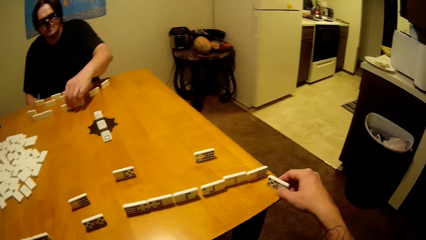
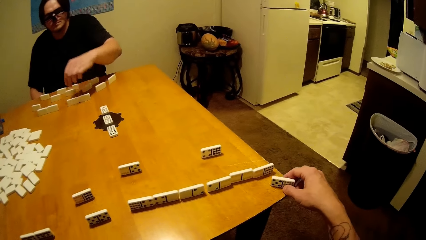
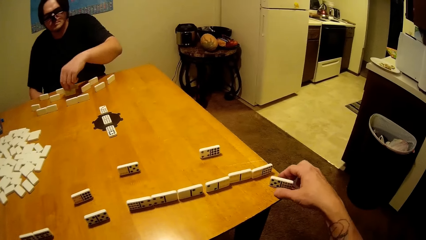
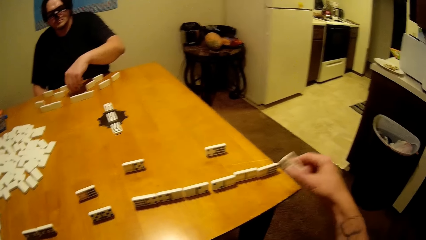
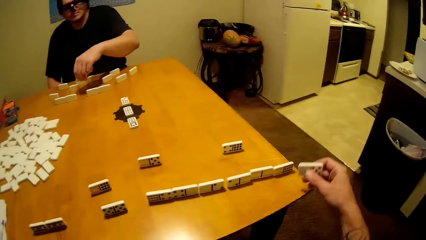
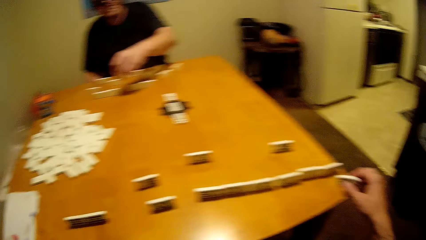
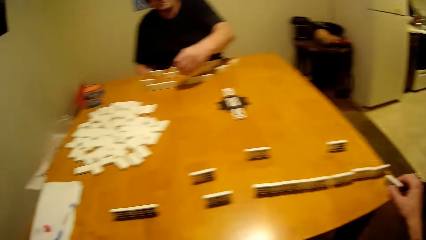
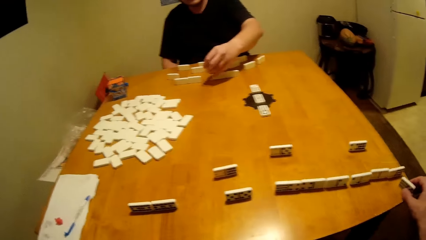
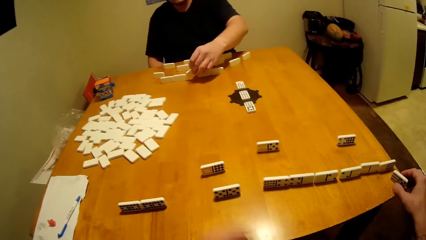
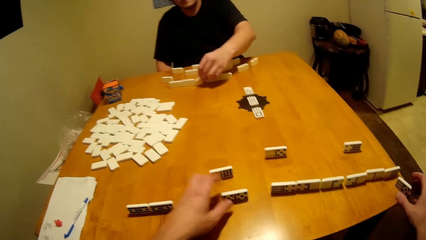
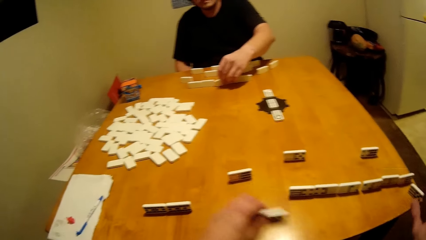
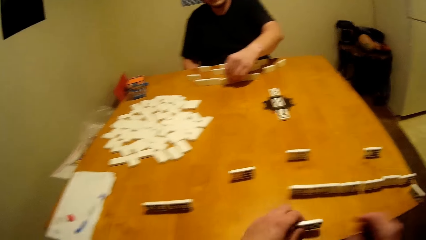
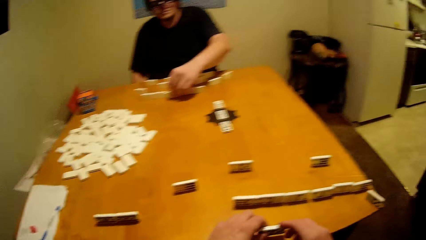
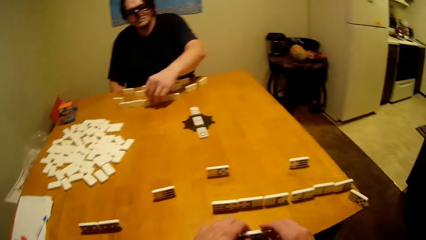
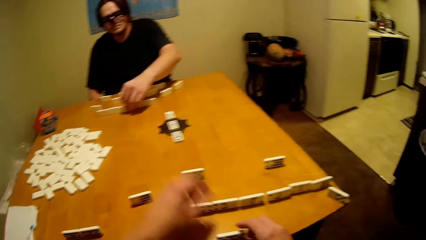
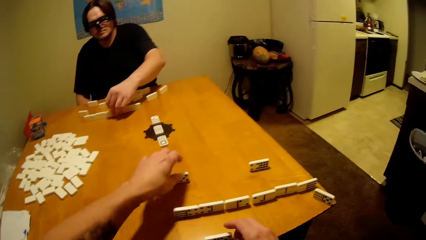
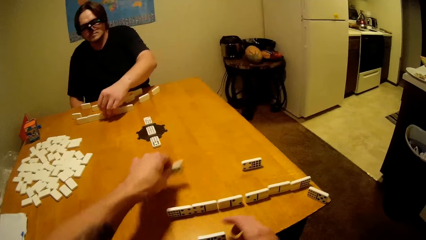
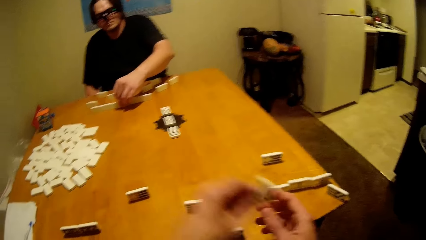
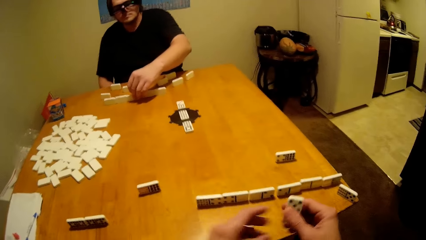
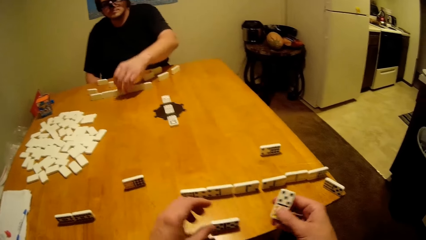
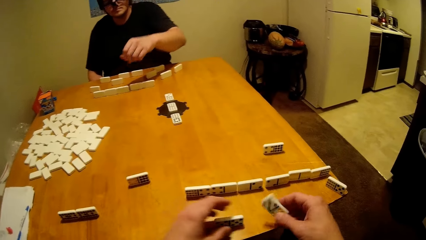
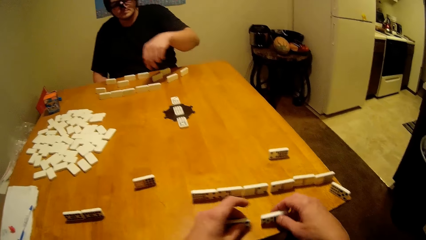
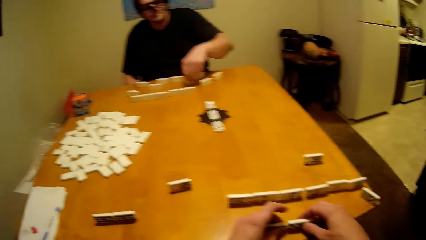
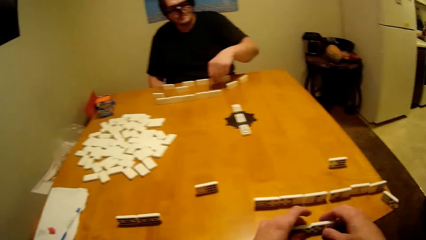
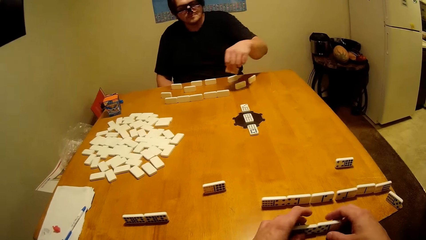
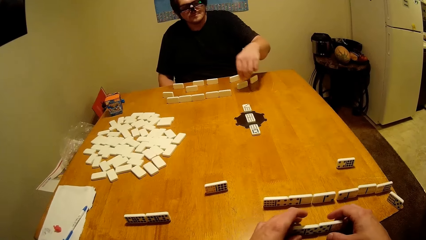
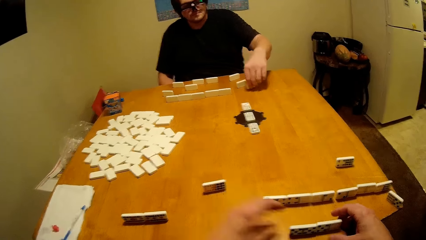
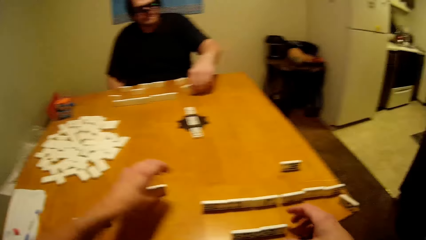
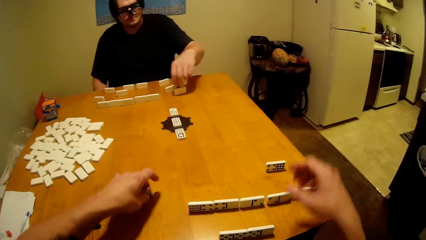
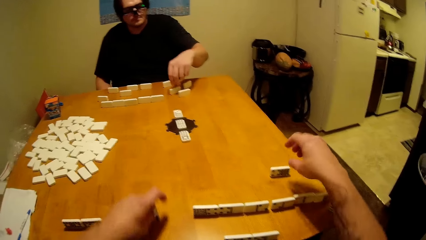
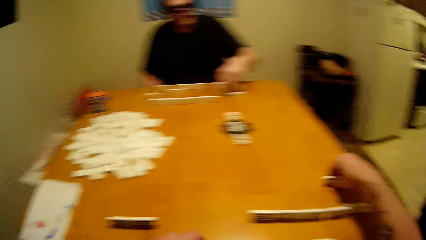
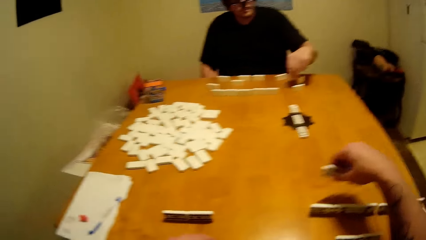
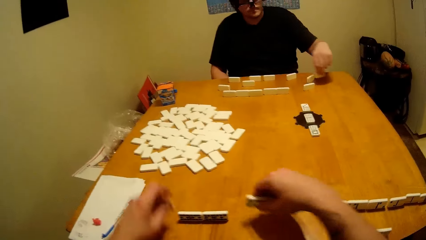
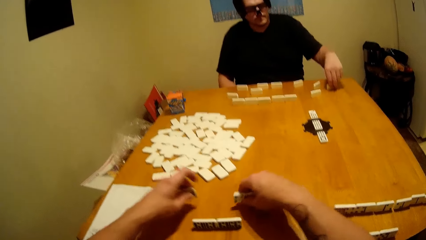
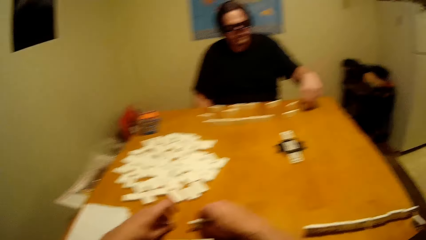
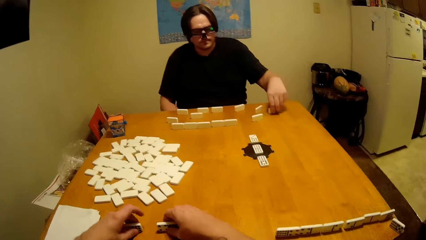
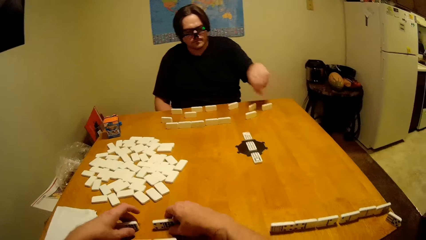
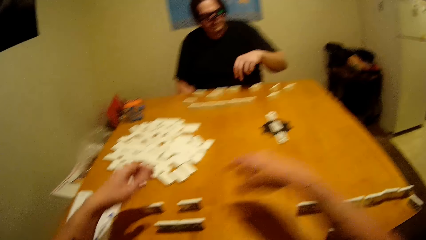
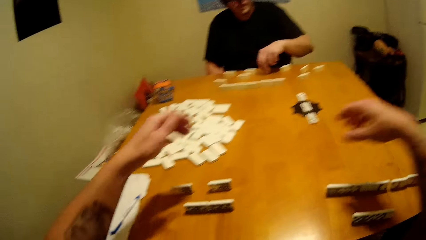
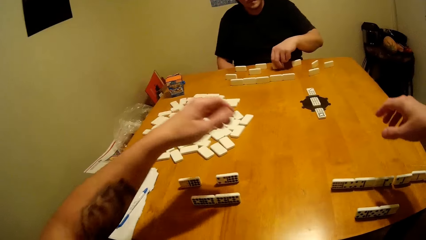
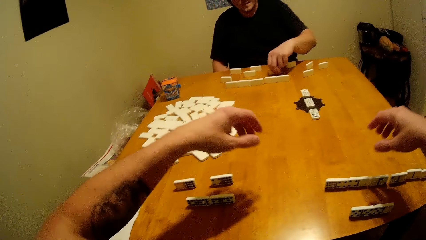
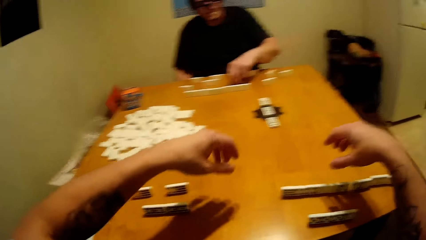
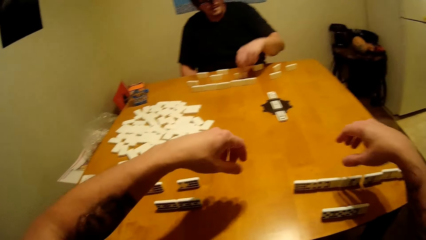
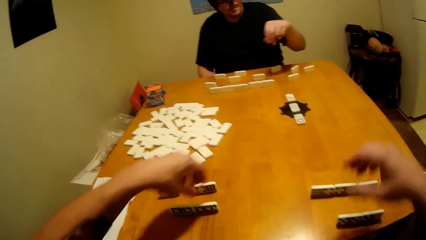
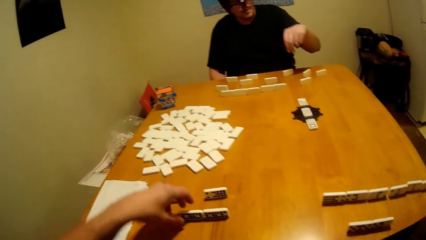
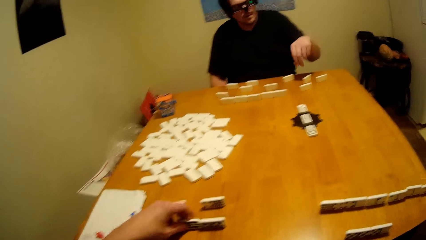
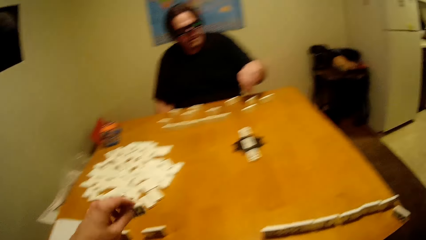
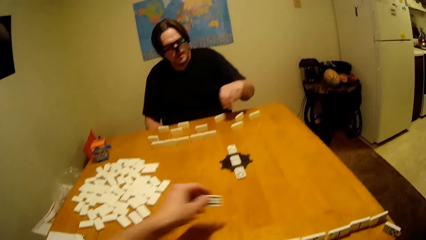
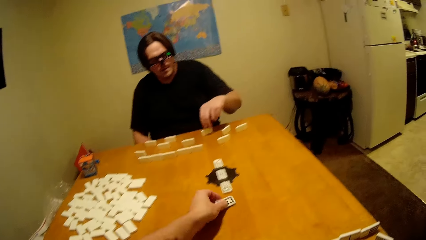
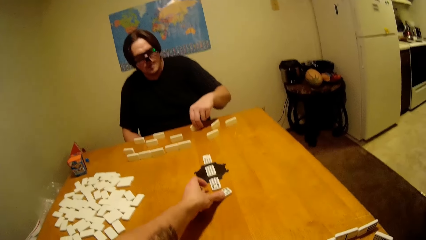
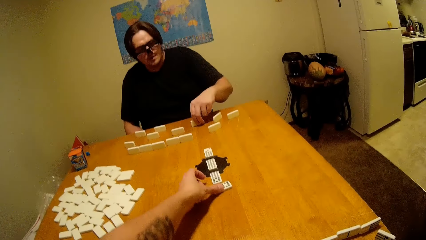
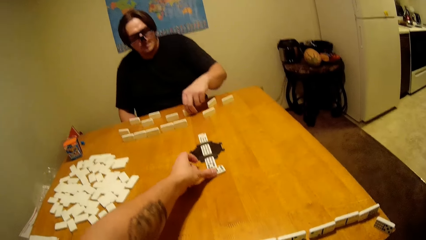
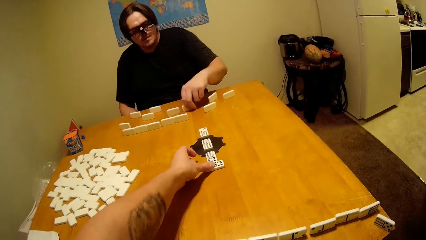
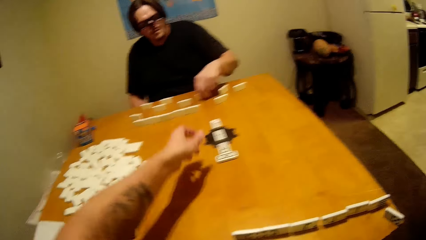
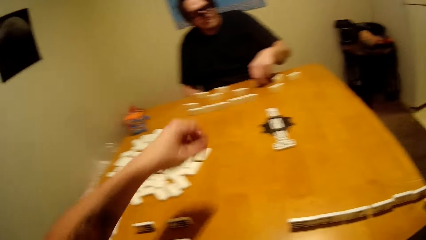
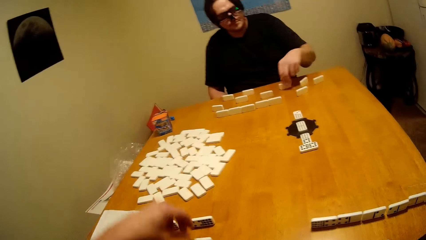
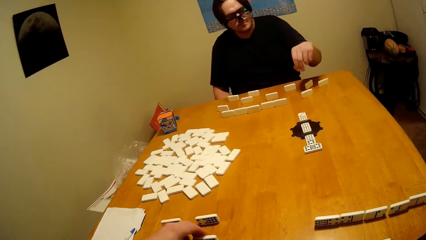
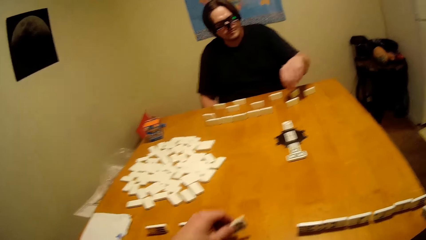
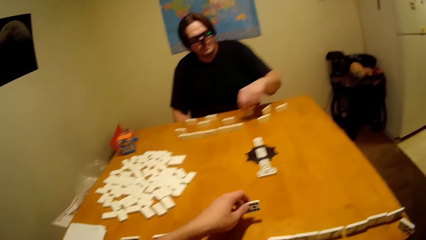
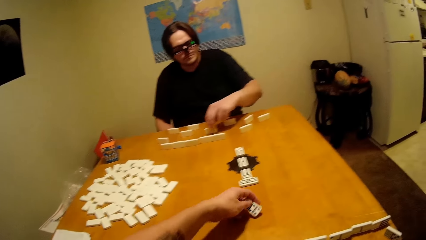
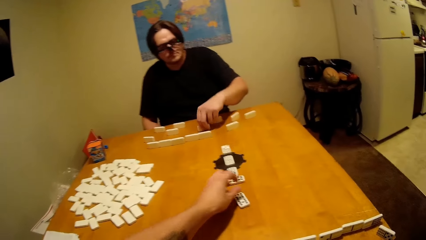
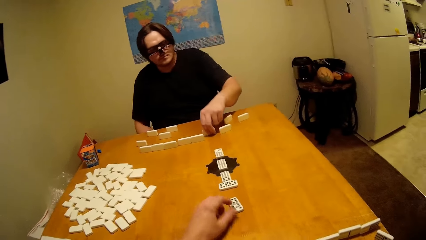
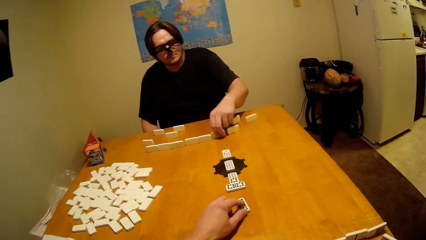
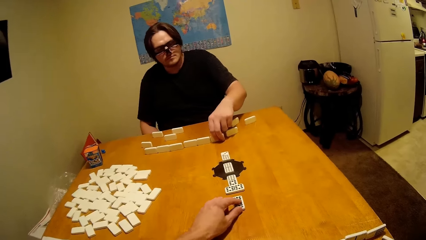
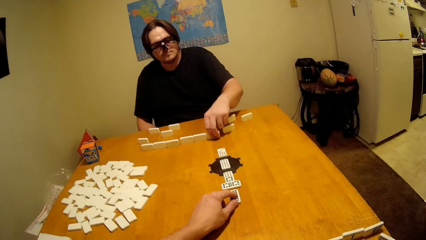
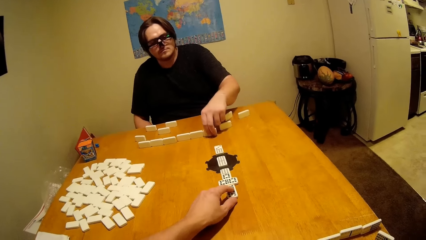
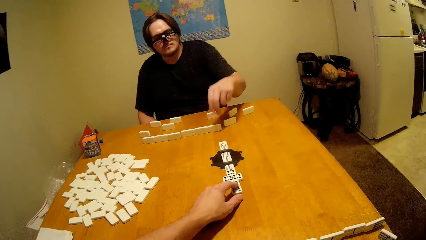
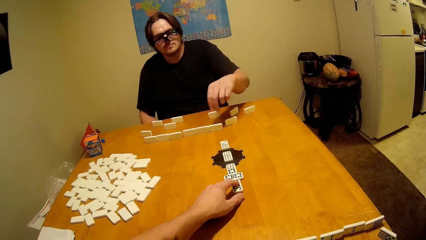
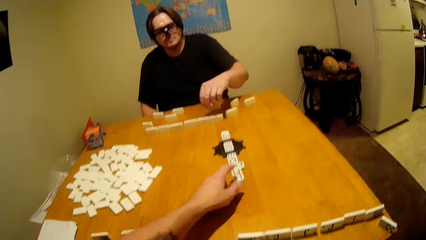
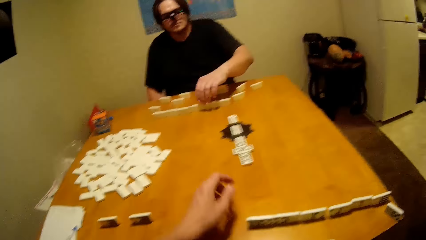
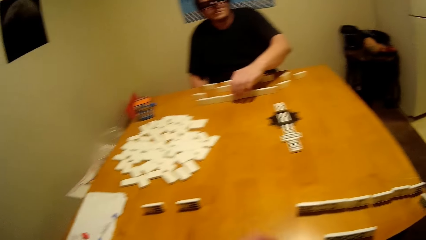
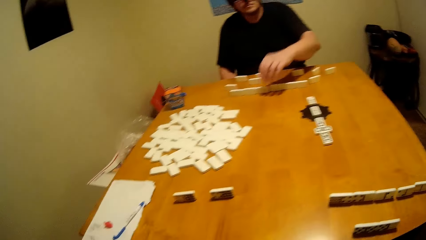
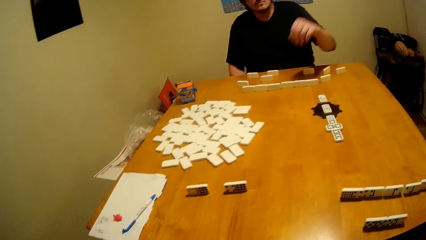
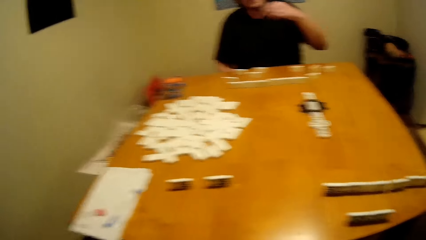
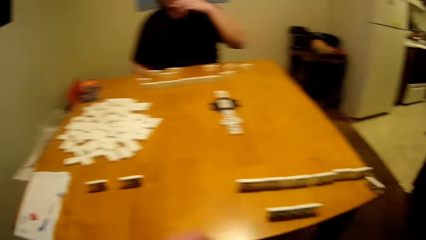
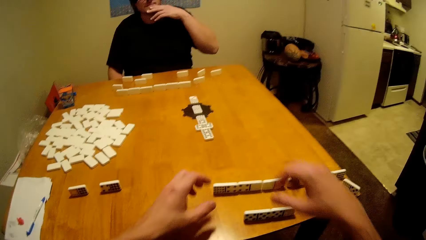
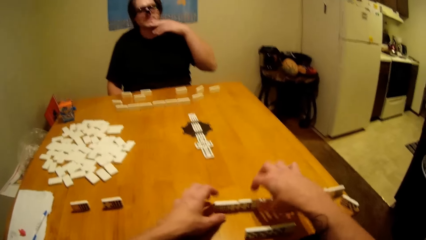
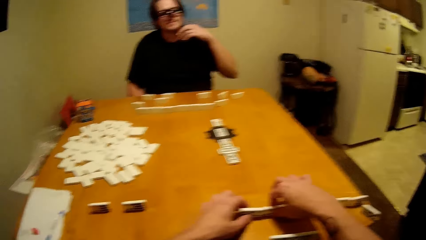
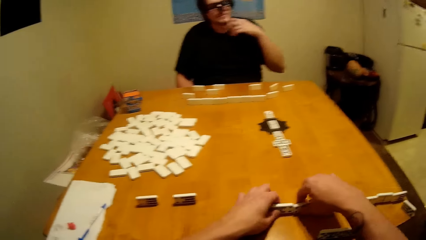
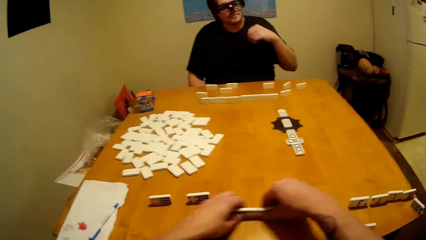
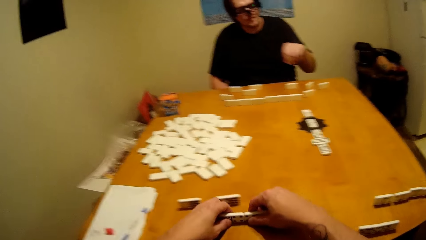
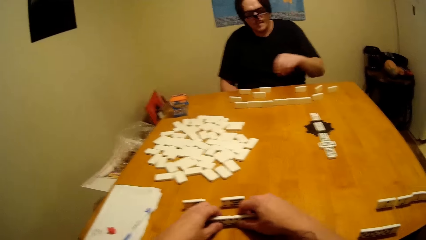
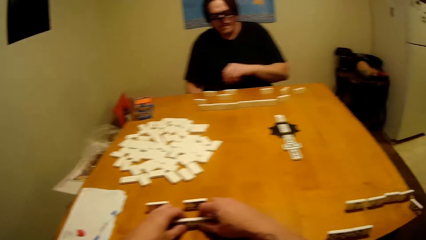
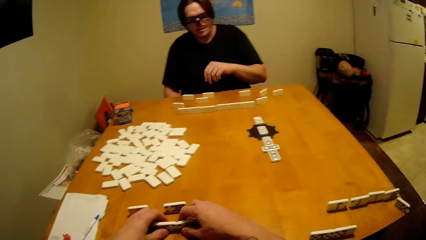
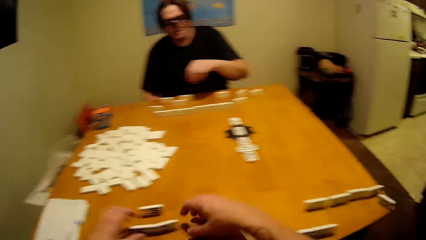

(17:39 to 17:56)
The camera wearer puts the dominoes piece down. They take the dominoes piece. They put the dominoes piece down. They take the dominoes piece. They put the dominoes piece down. A man touches the face.
